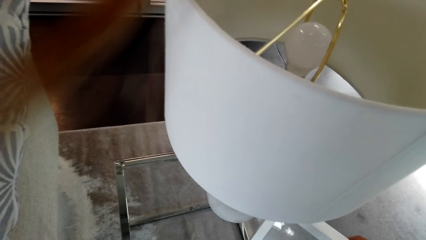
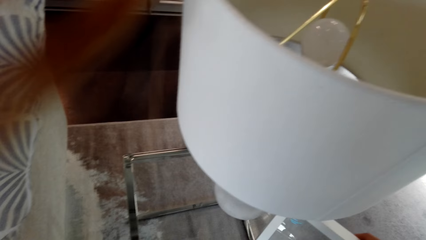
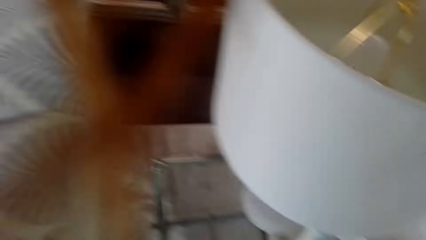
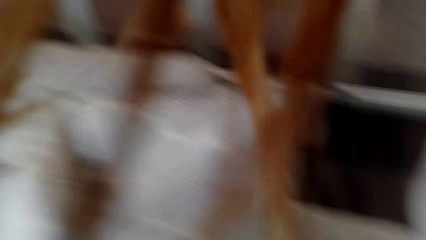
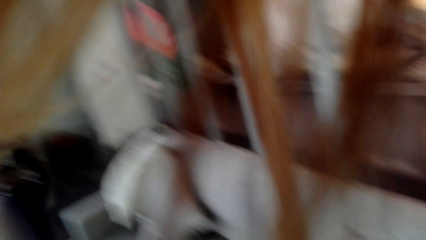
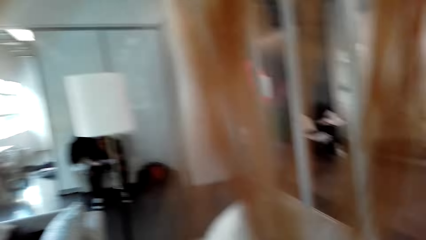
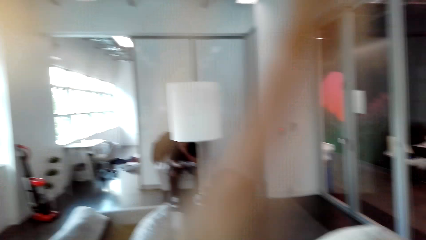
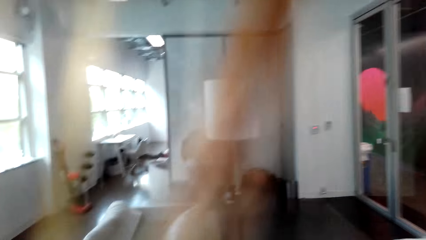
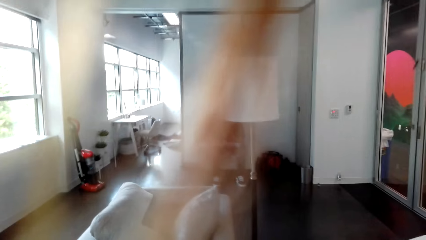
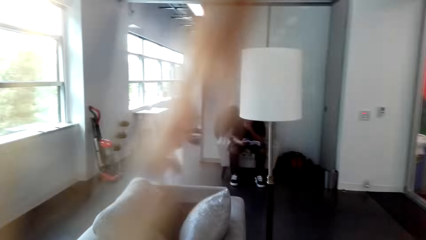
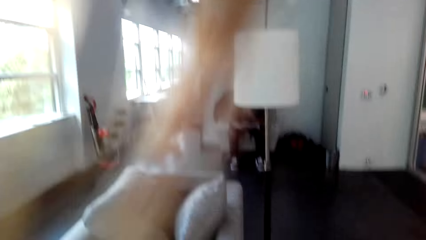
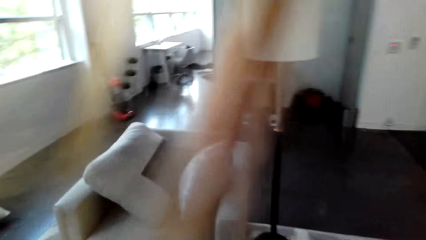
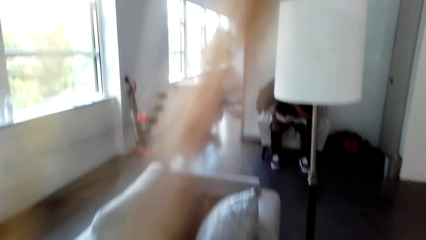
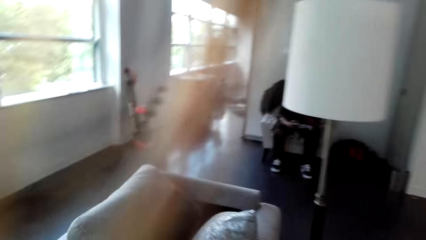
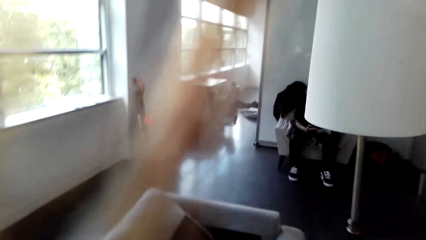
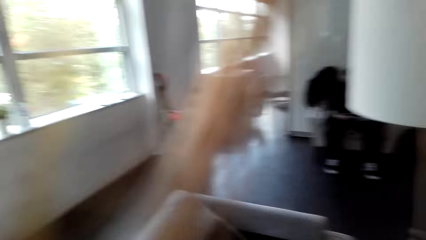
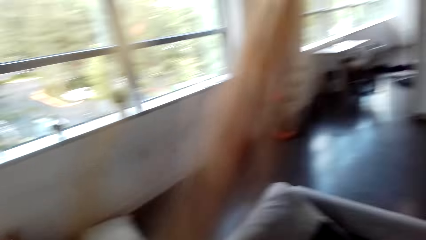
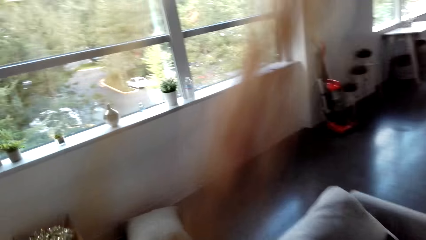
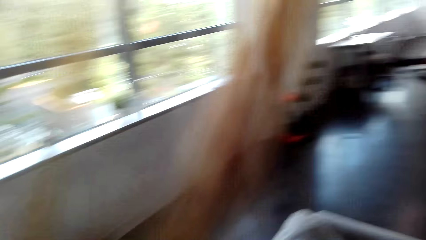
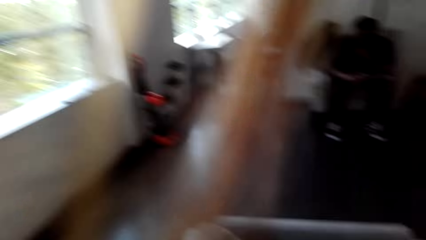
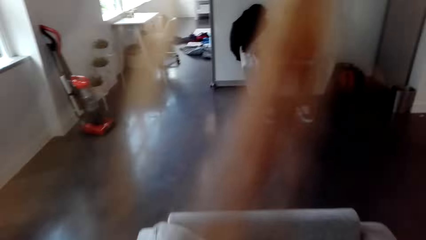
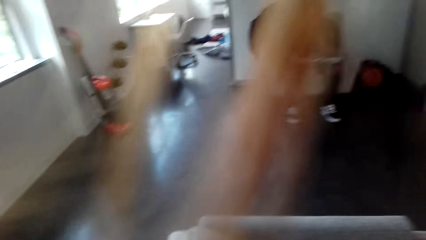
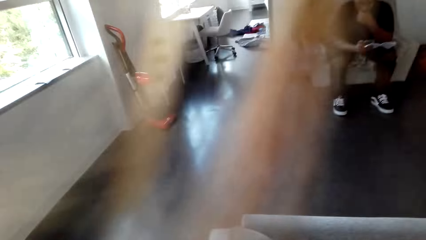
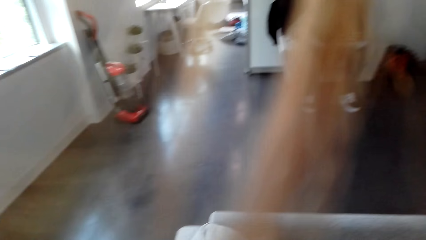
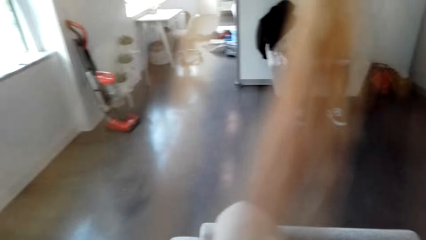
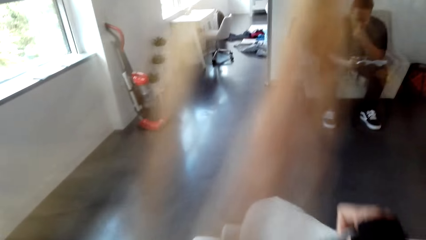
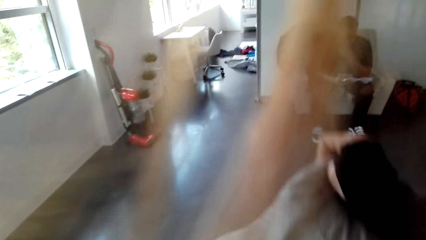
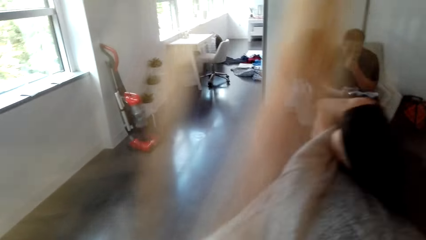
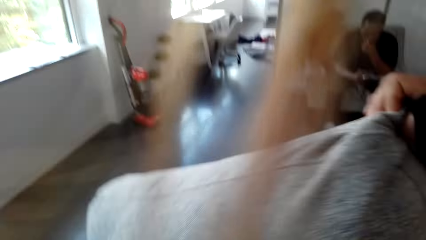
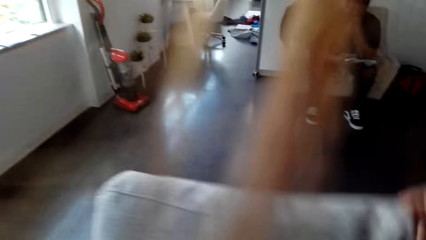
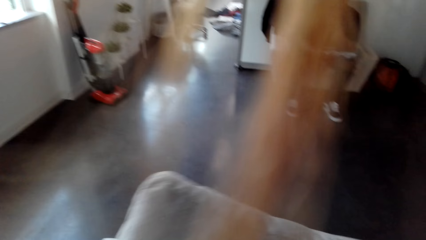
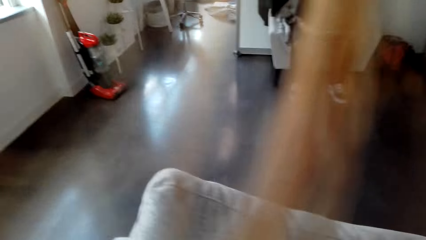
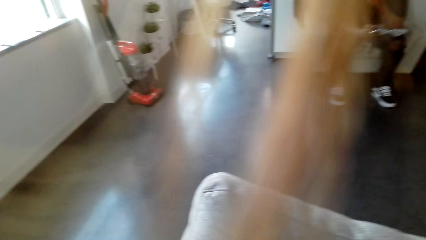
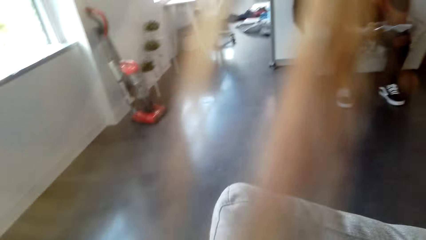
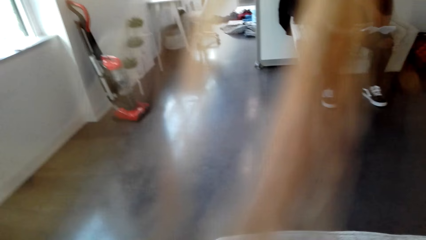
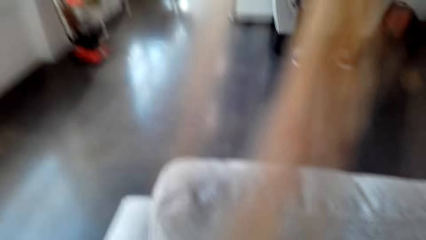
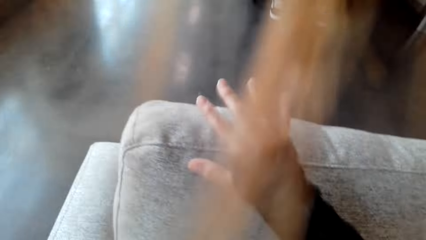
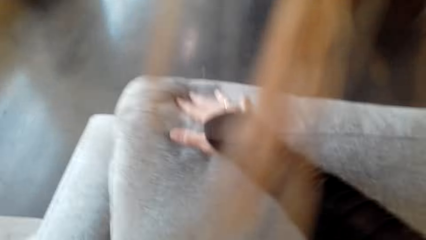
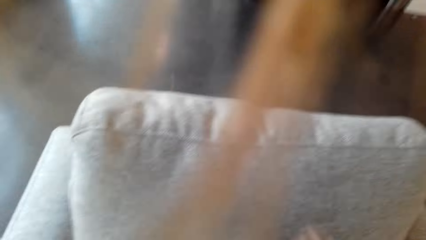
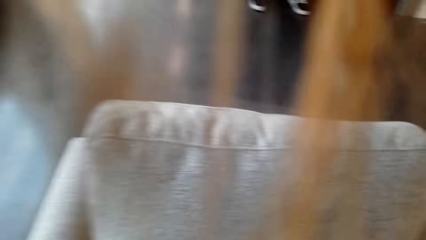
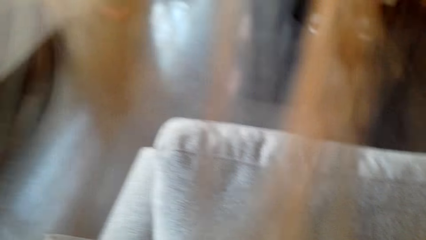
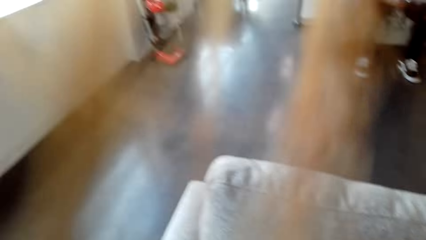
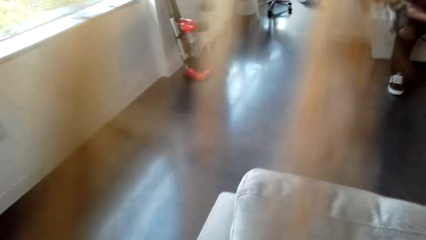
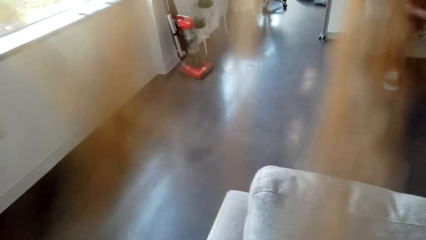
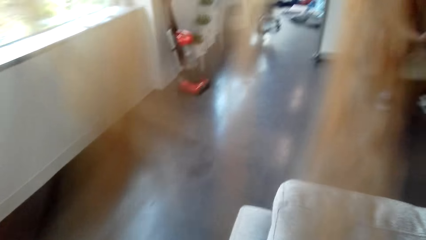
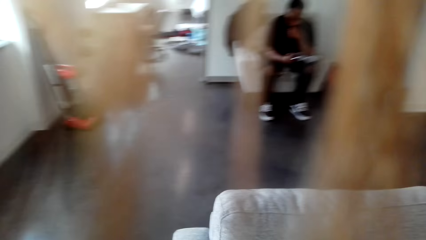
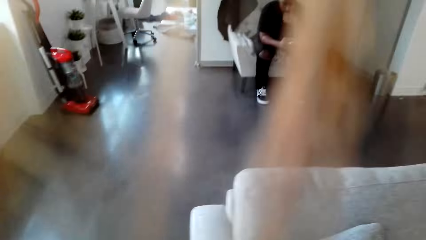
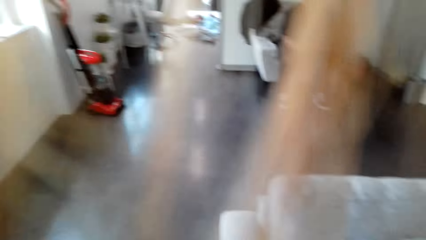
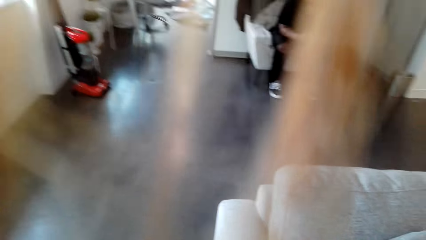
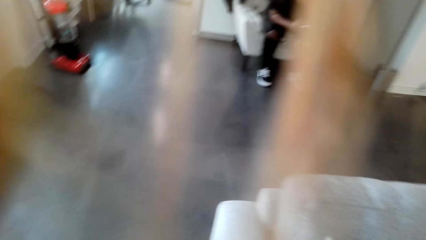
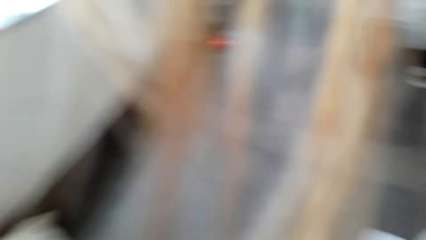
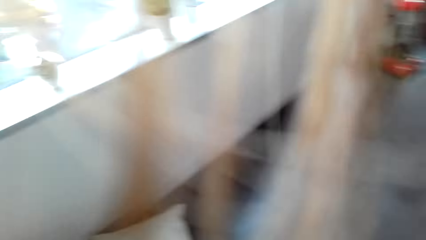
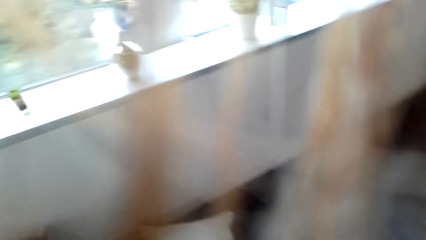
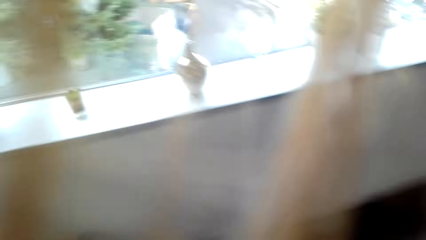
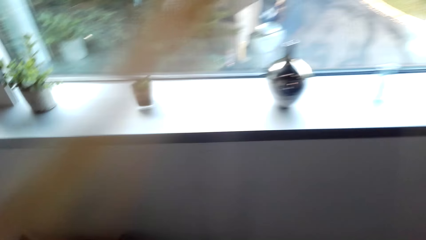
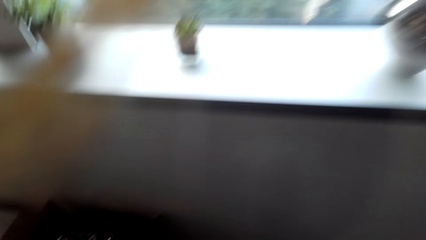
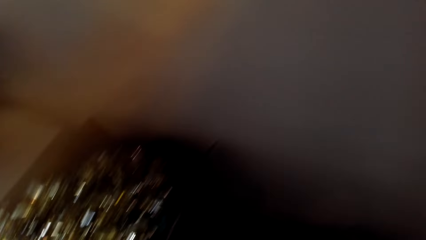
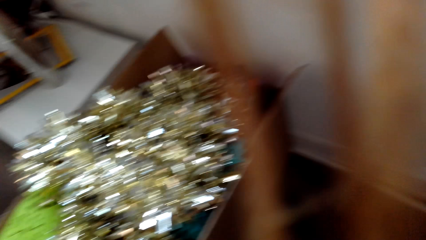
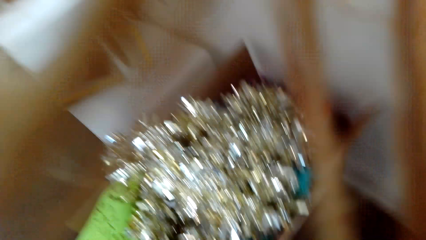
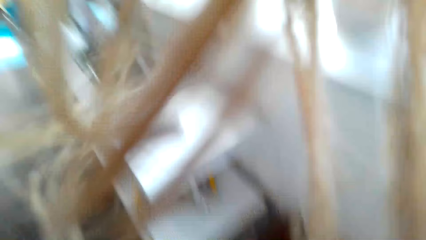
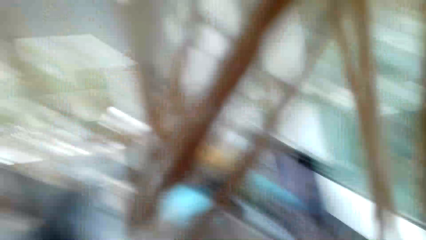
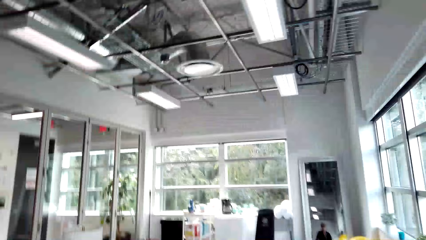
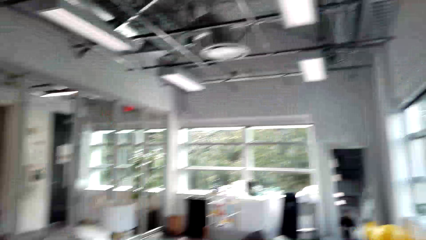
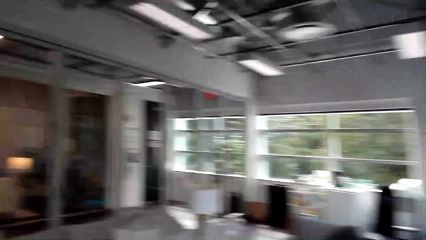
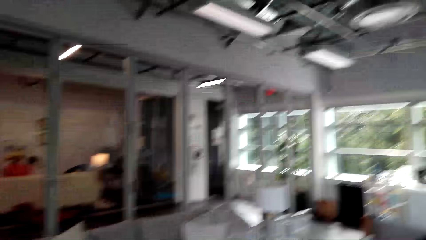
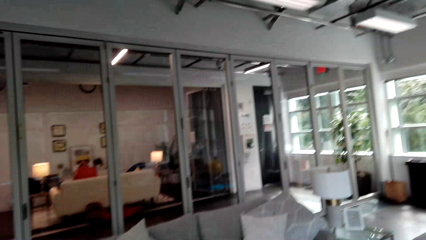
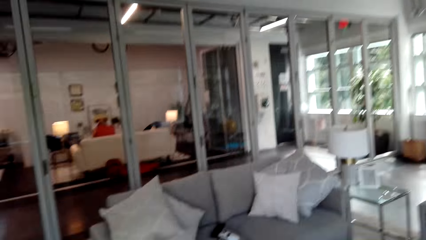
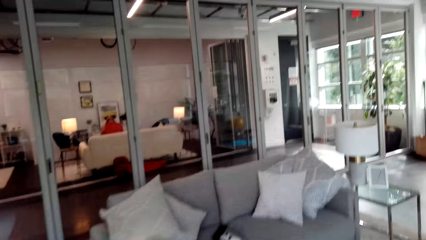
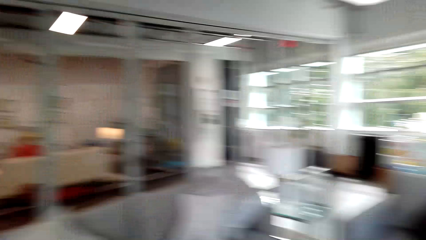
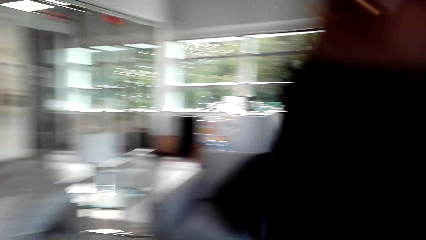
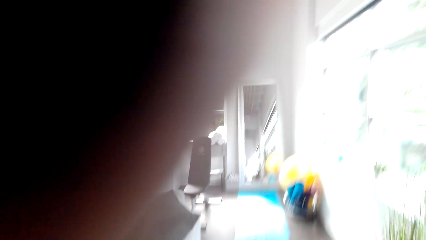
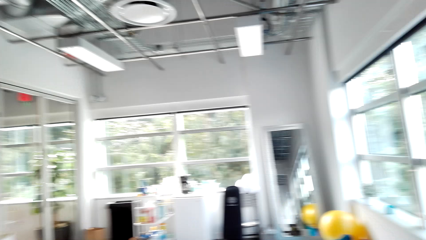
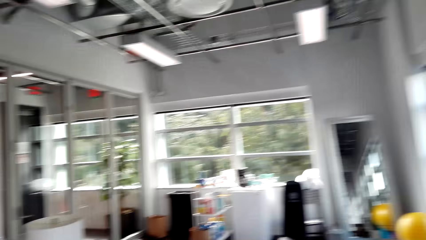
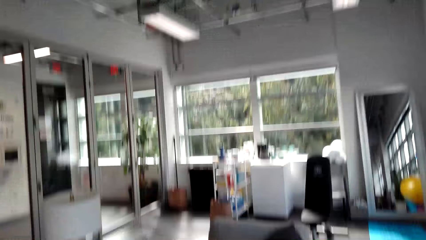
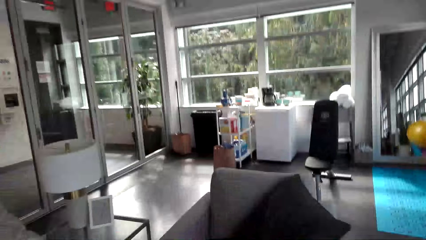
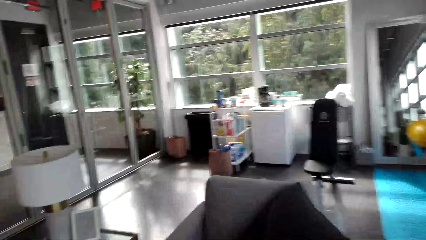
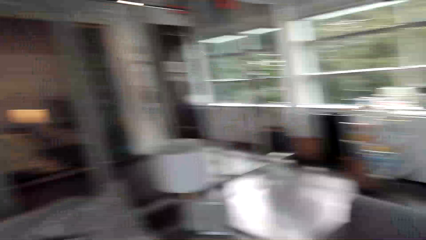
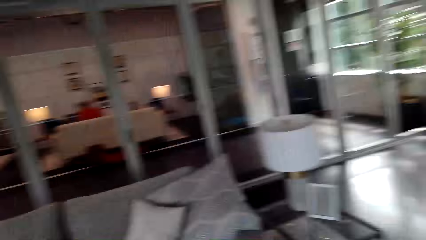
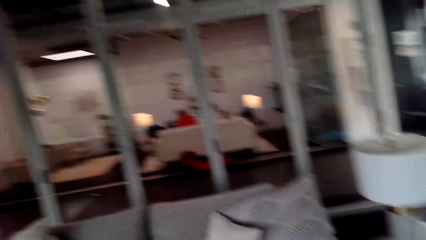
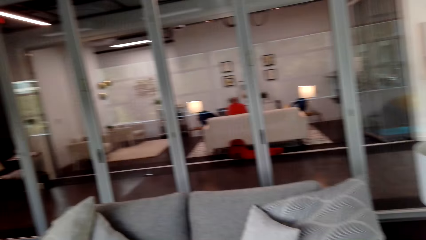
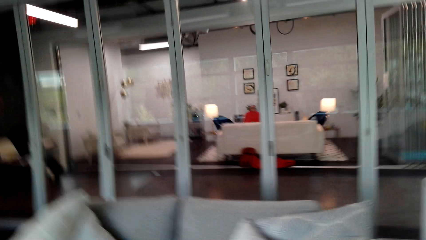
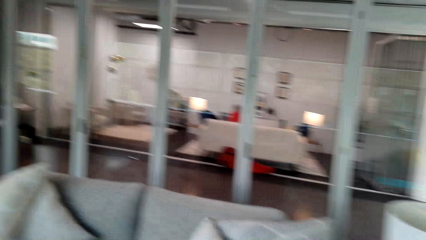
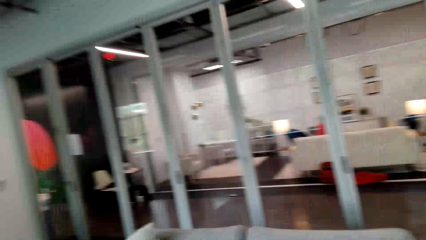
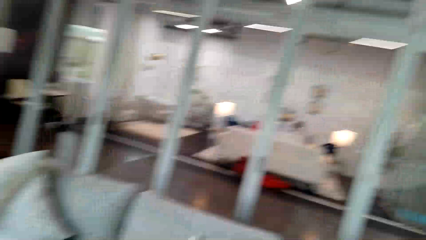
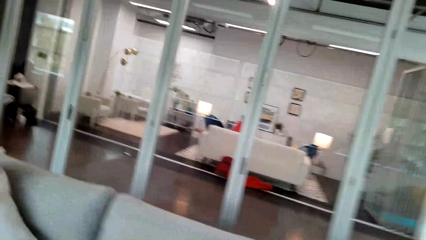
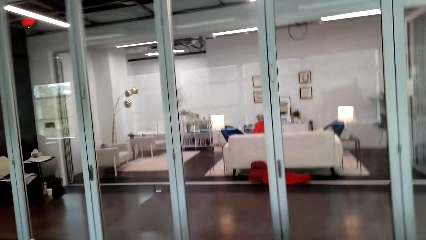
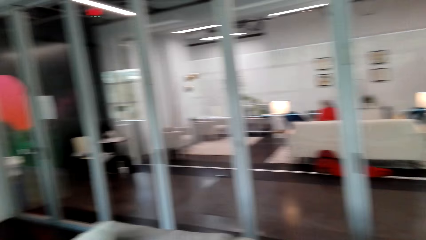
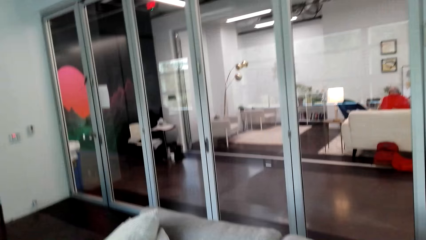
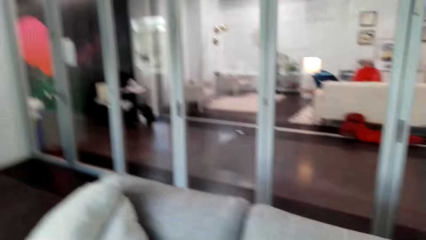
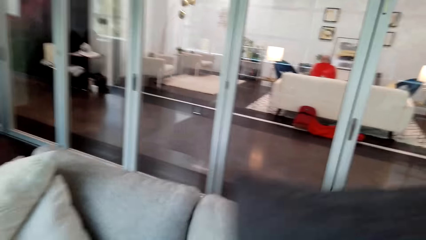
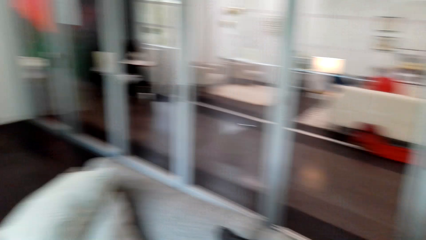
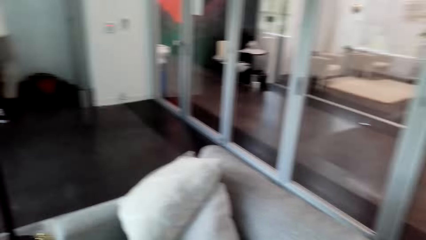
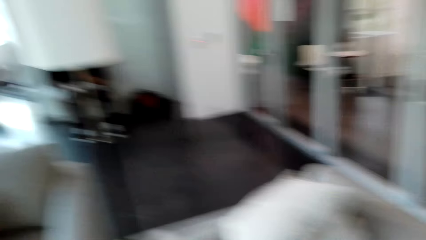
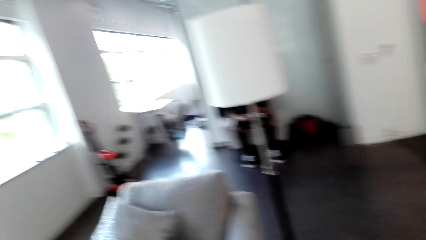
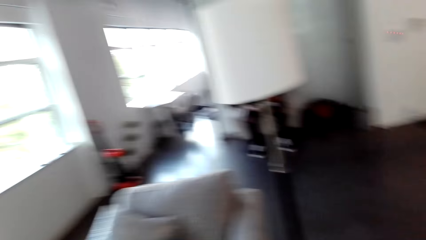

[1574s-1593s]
The camera wearer walks around the room. They put the pillow on the sofa. They touch the cushion. They watch the background.
